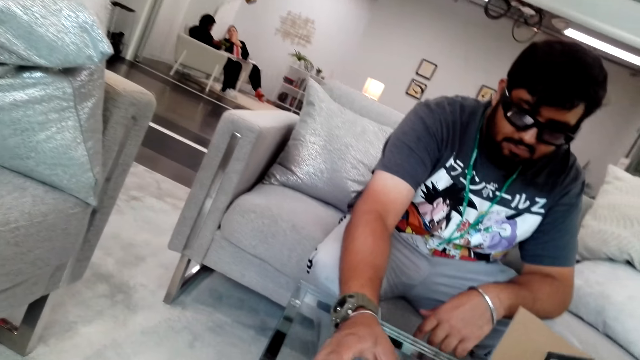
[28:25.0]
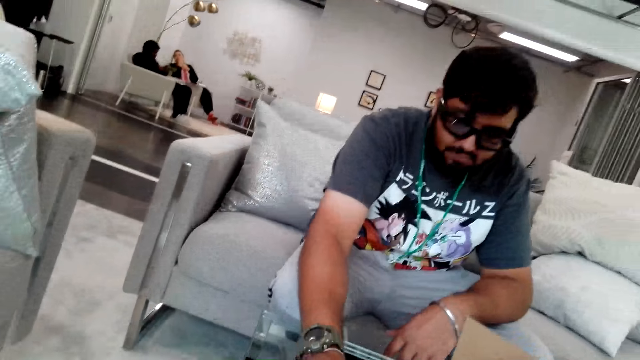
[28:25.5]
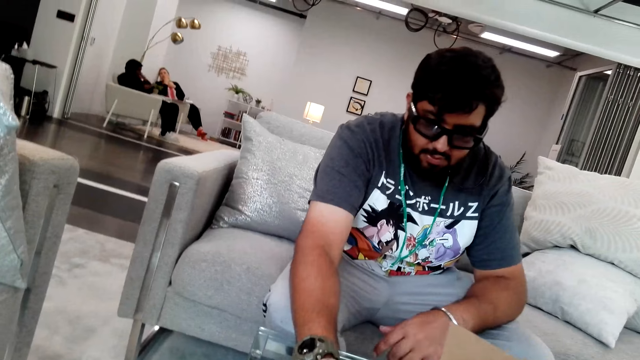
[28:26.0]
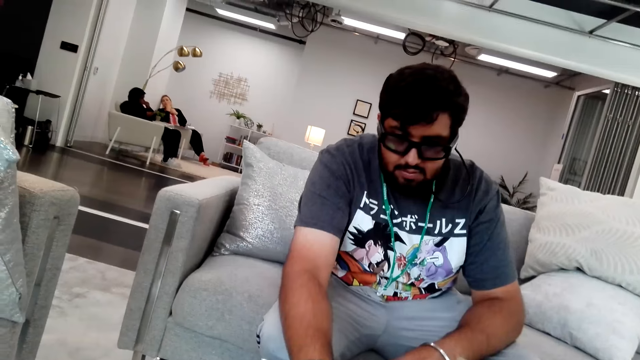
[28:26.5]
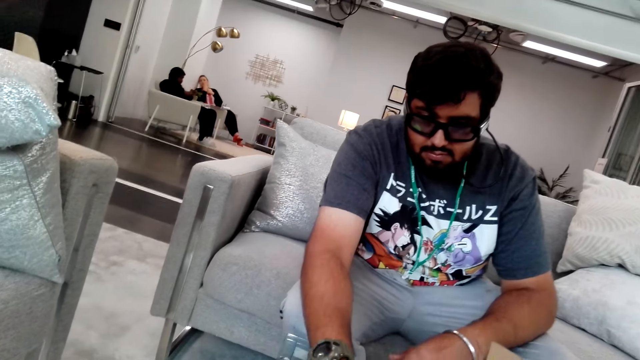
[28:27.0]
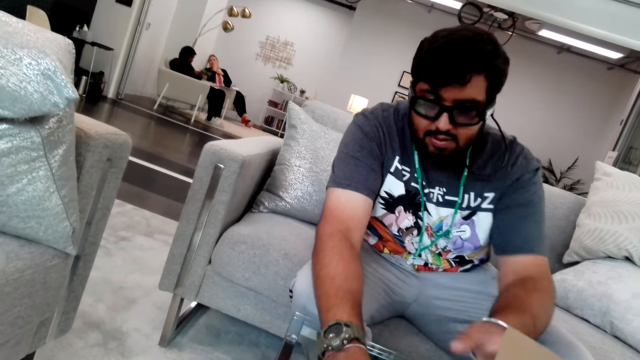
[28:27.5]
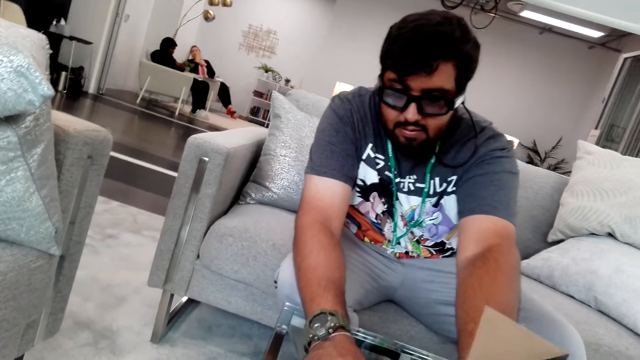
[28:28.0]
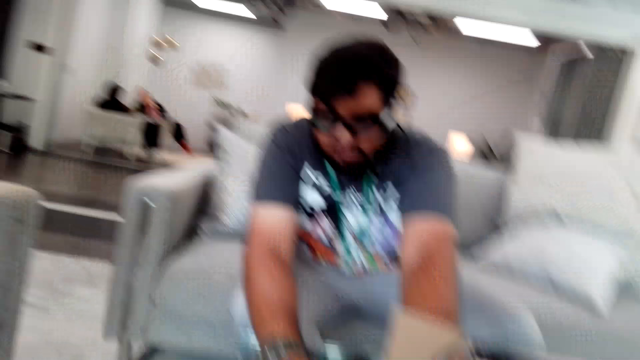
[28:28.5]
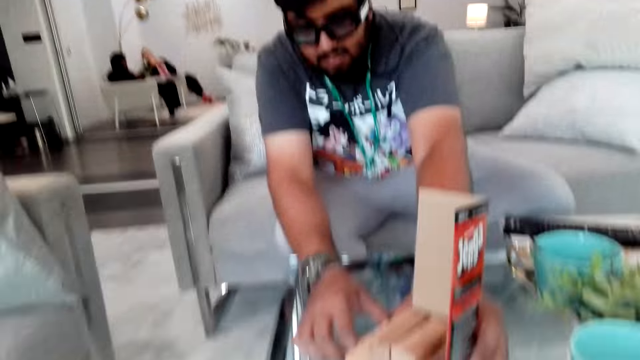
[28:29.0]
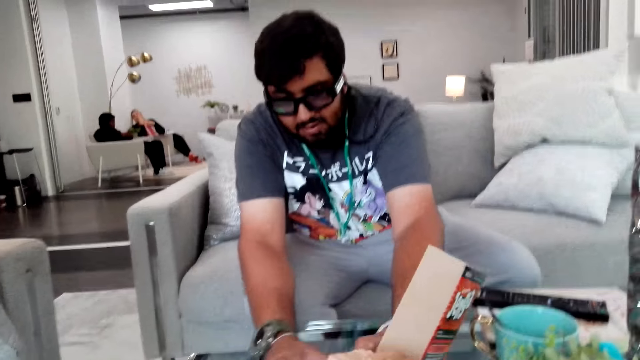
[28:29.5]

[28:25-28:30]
A man picks the tower from the table.

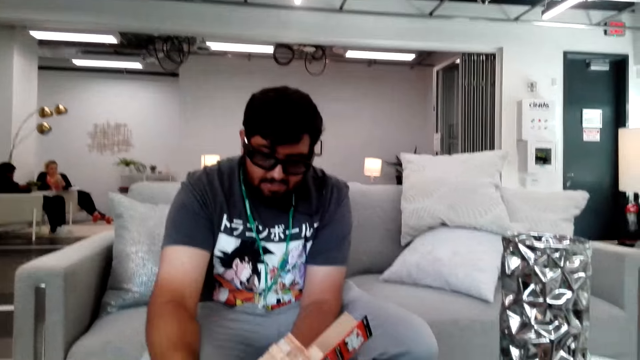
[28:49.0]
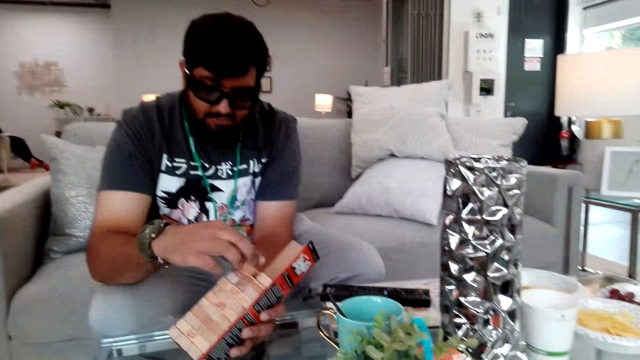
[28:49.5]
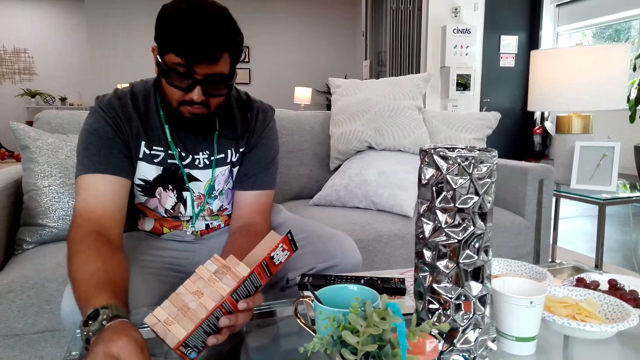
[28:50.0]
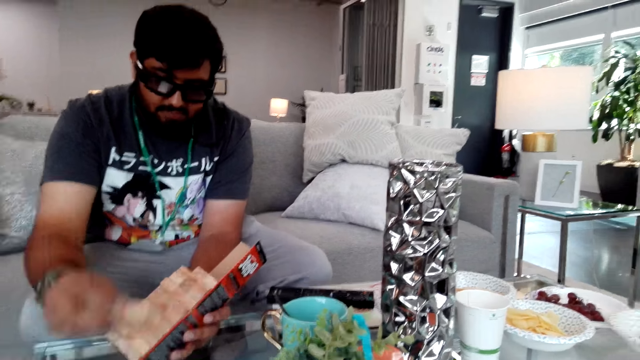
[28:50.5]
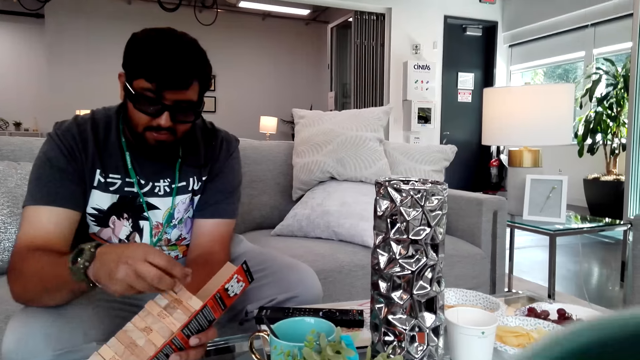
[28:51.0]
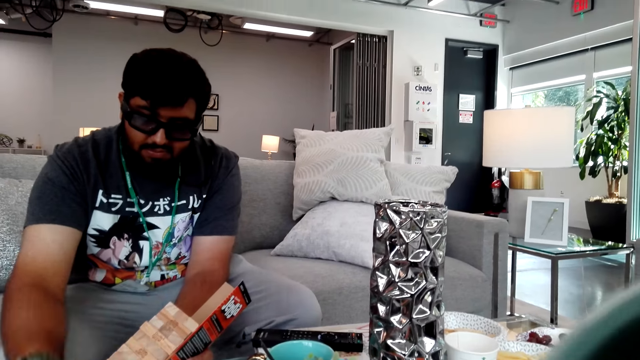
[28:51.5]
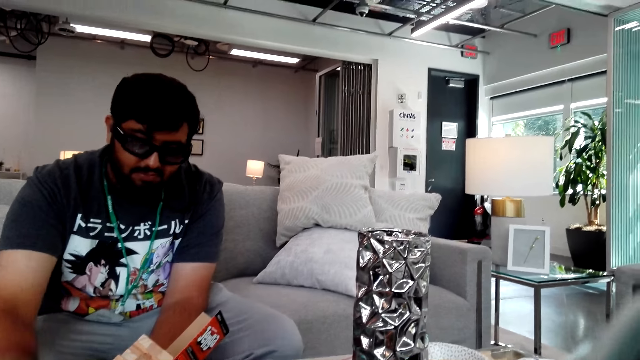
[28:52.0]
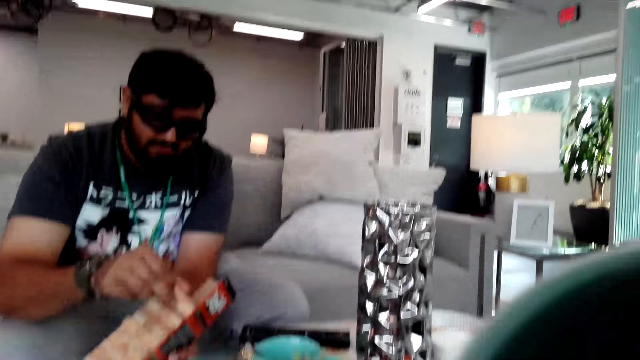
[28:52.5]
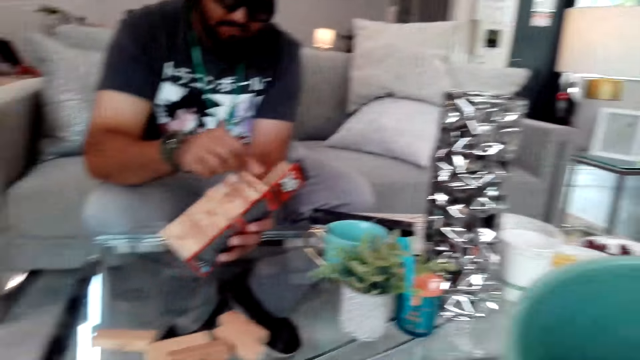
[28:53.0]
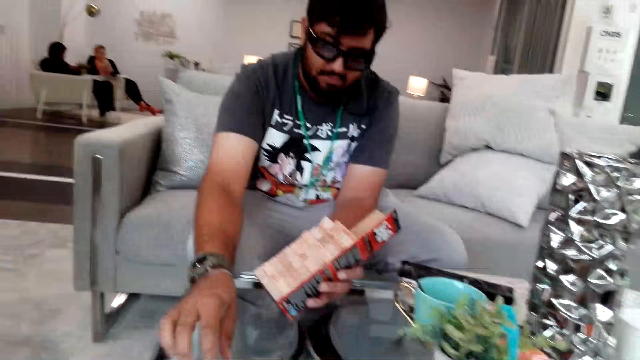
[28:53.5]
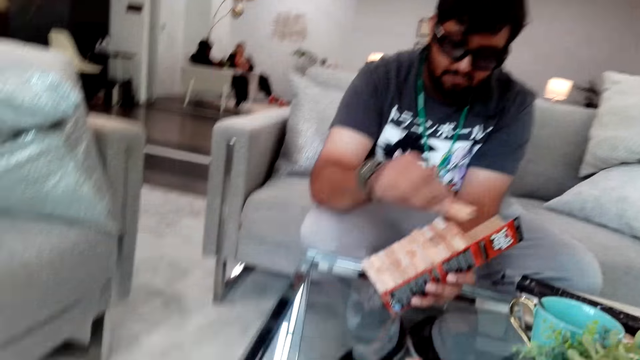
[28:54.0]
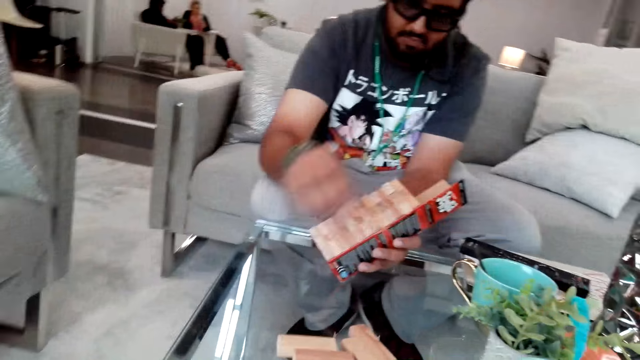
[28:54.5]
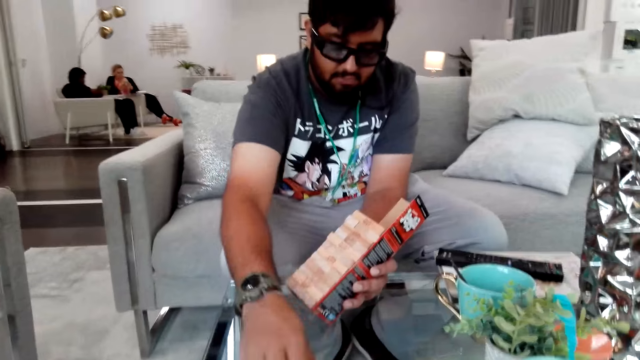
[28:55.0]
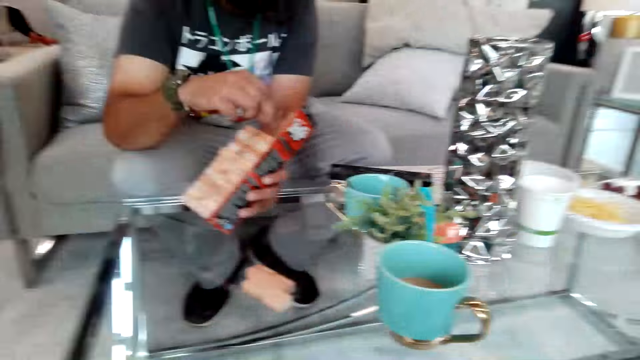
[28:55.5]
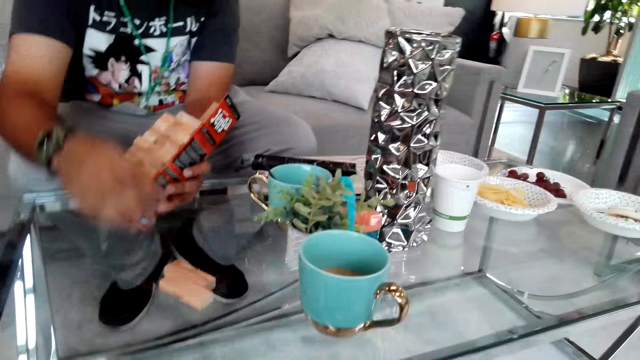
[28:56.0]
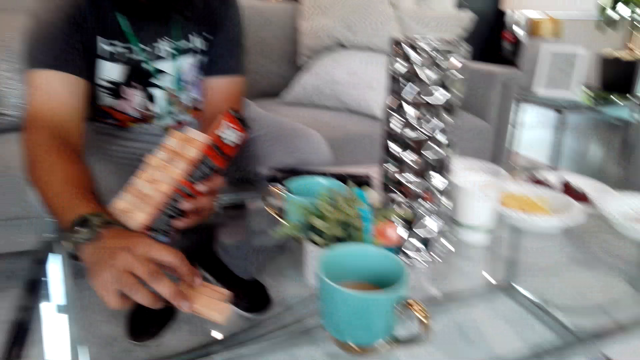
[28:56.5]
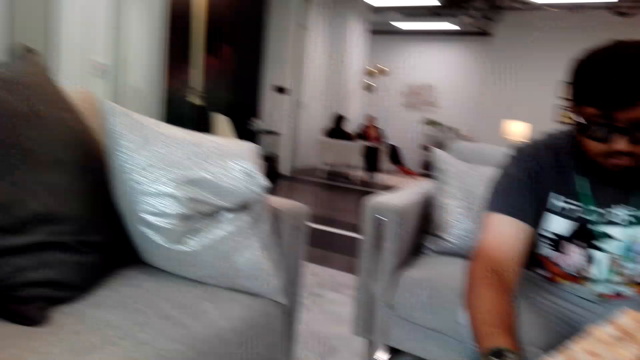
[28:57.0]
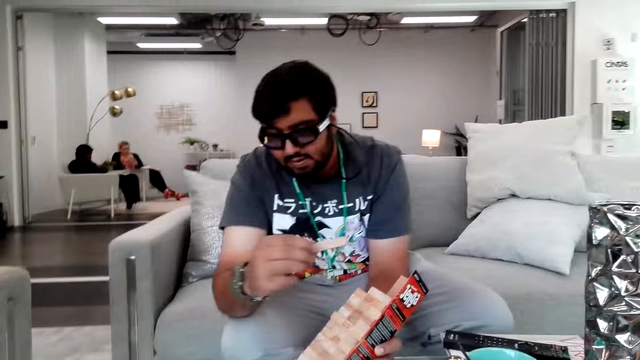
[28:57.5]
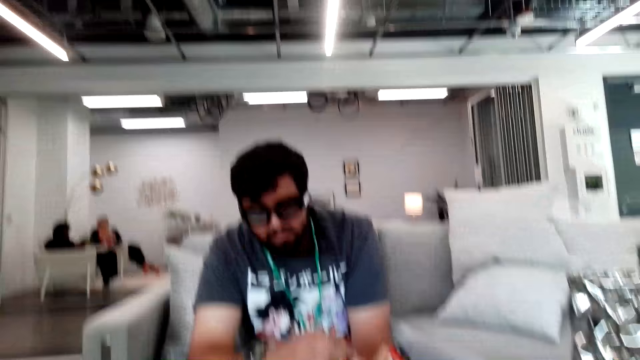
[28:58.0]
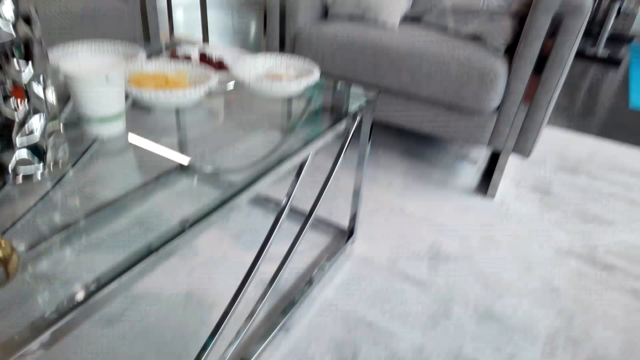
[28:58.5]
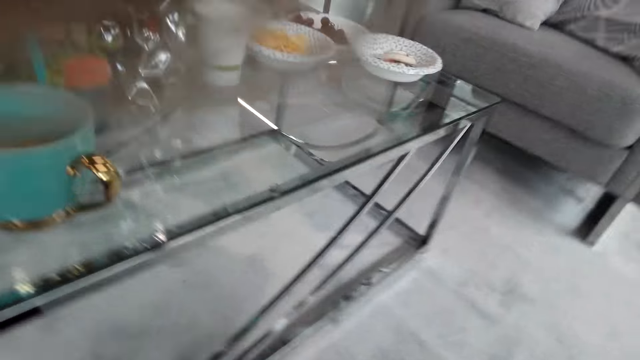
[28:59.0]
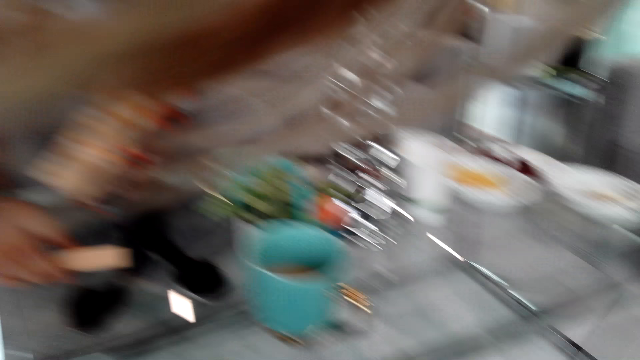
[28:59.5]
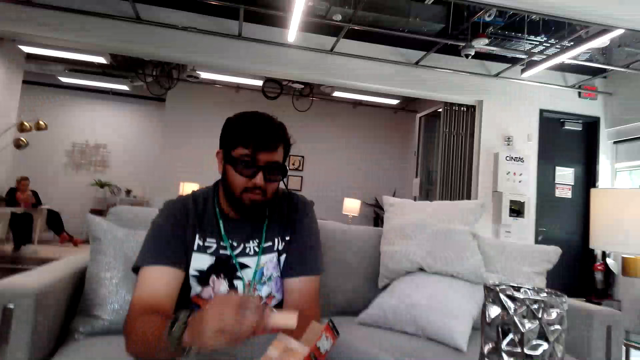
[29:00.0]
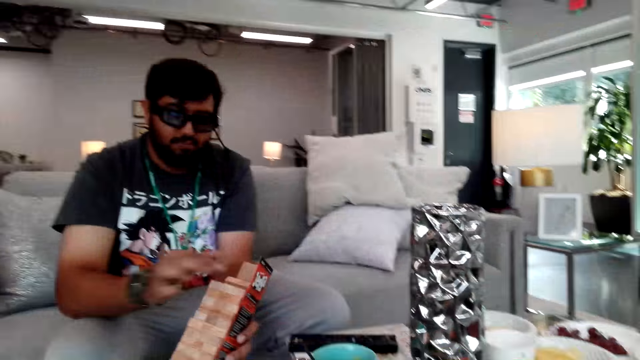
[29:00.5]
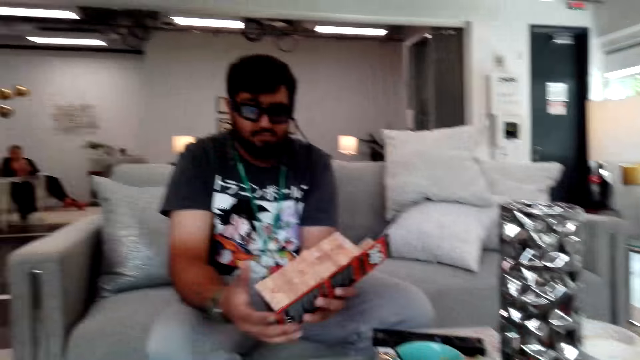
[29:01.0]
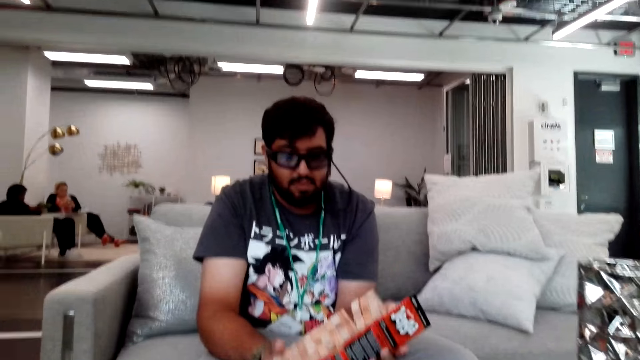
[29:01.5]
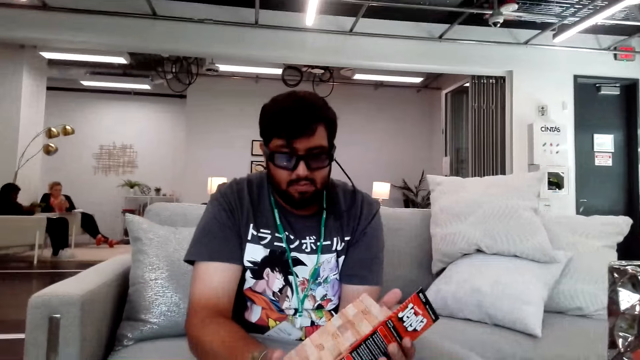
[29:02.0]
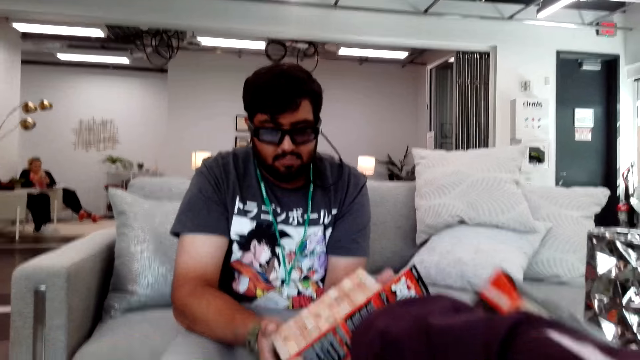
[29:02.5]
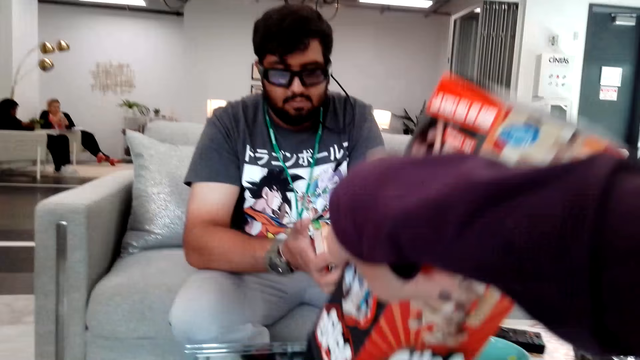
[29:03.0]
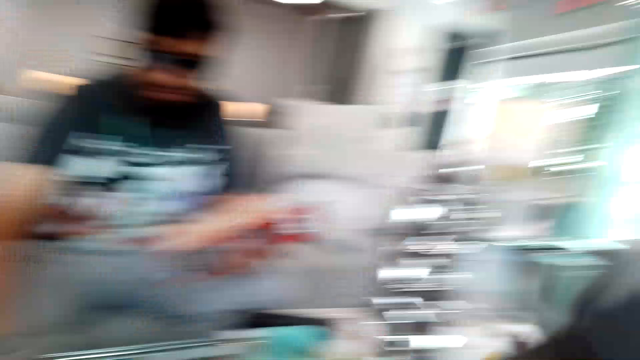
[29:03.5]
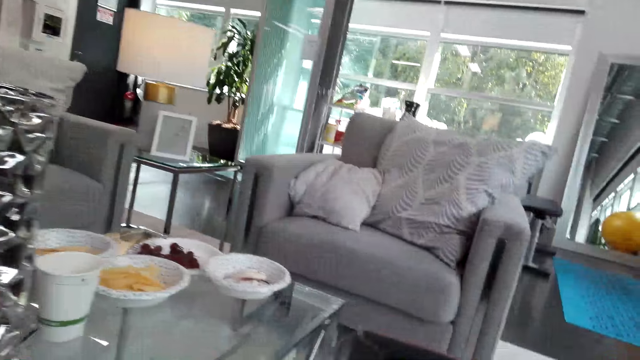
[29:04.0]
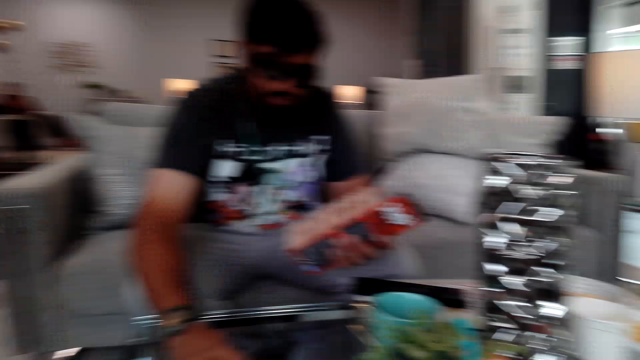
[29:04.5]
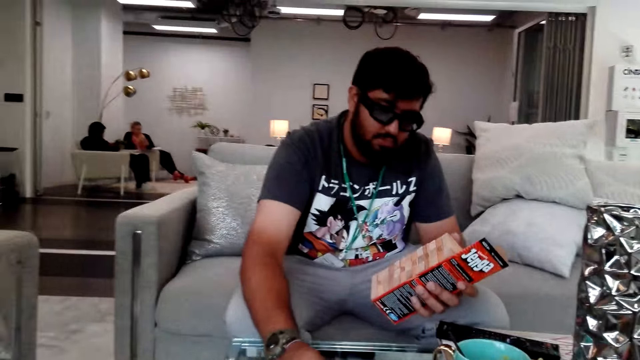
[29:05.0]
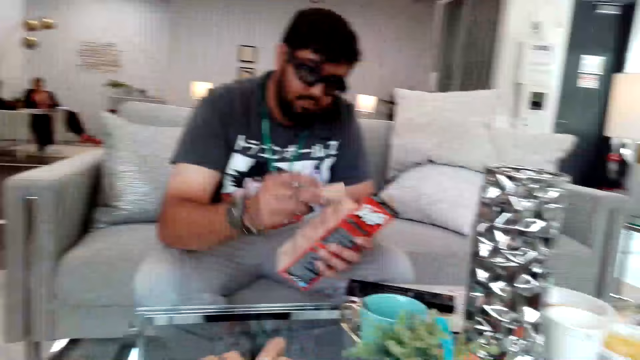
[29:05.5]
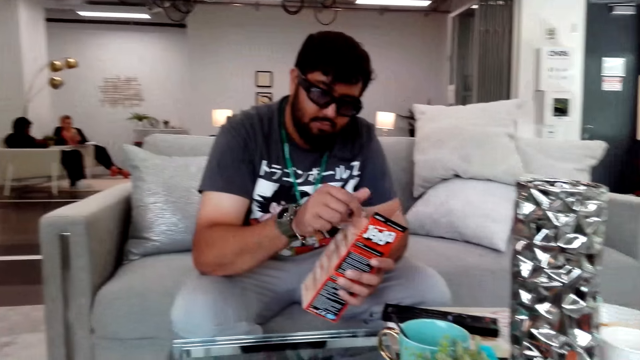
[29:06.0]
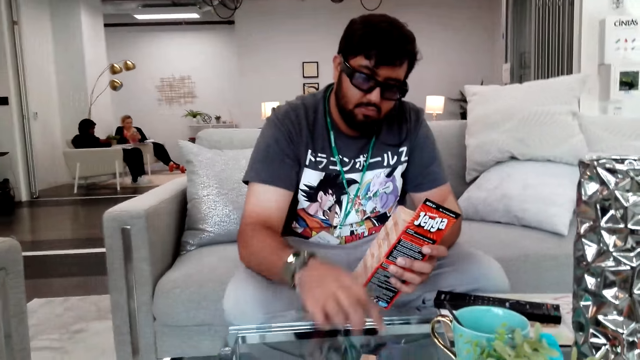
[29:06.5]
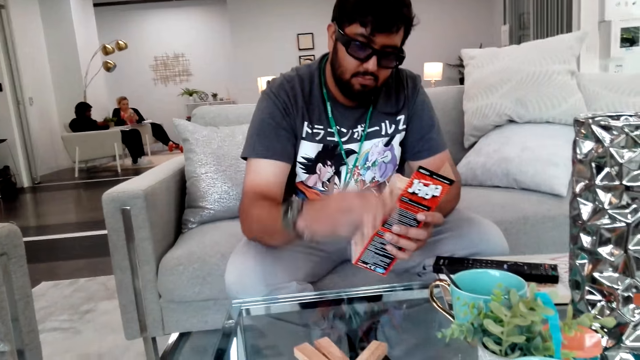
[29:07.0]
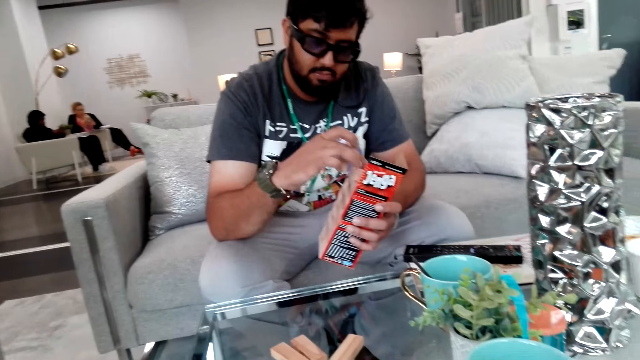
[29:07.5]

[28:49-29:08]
A man arranges the pieces of tower blocks in the package. The camera wearer pours blocks from the box. She holds a packet of jenga tower blocks on her right hand. The man picks a block from the table and places the block on the tower. The man arranges the pieces of tower blocks in the package.
